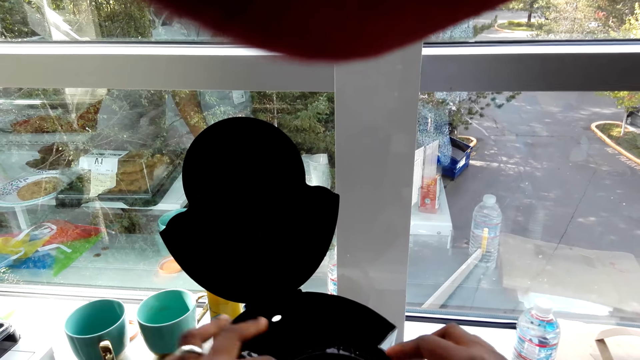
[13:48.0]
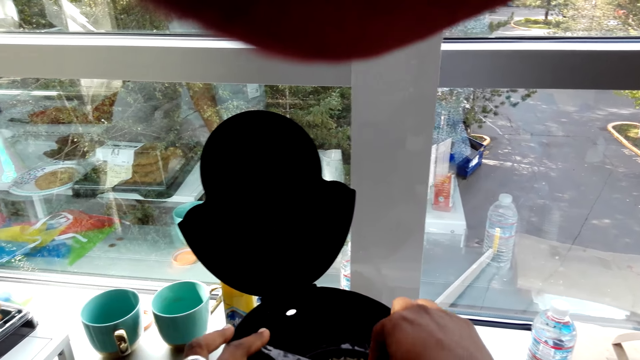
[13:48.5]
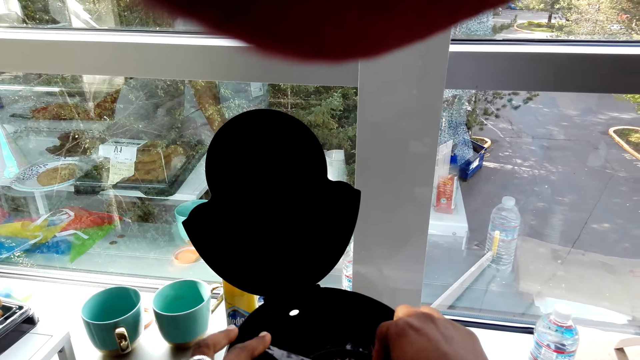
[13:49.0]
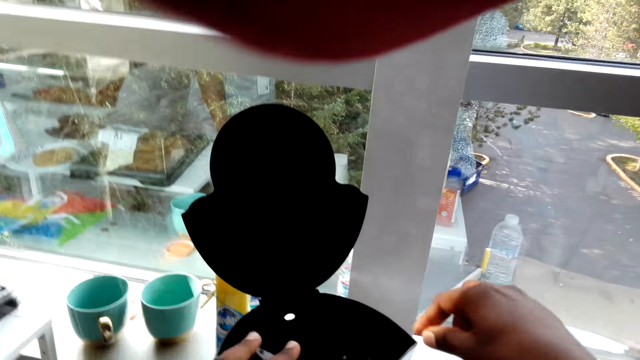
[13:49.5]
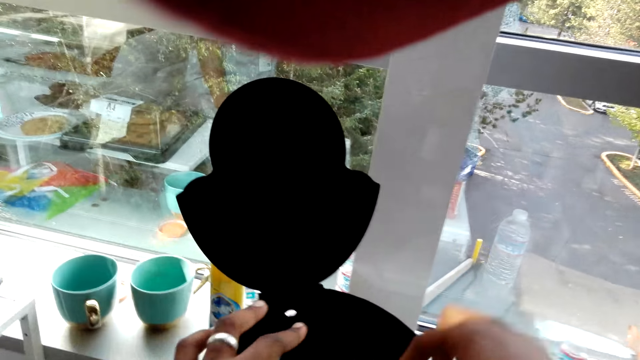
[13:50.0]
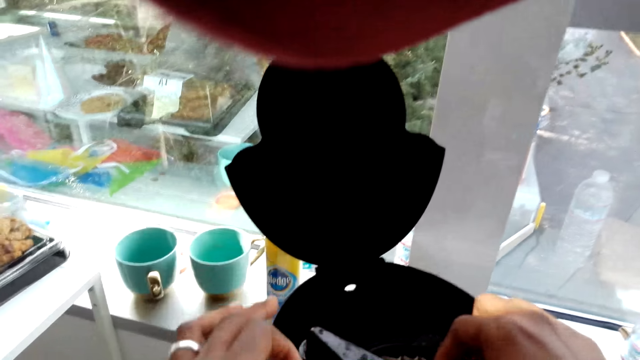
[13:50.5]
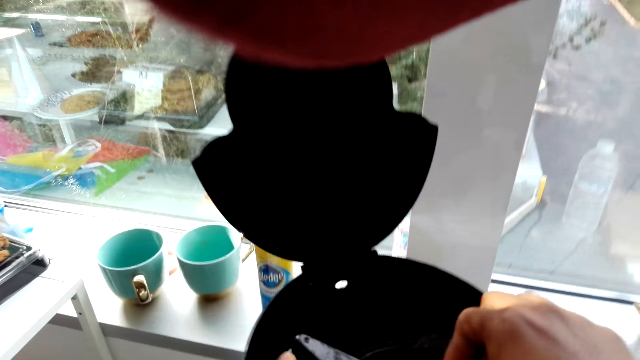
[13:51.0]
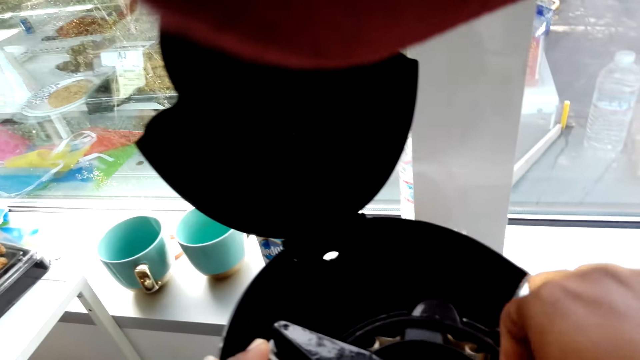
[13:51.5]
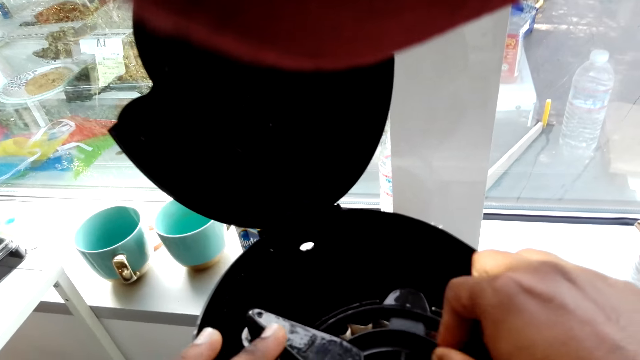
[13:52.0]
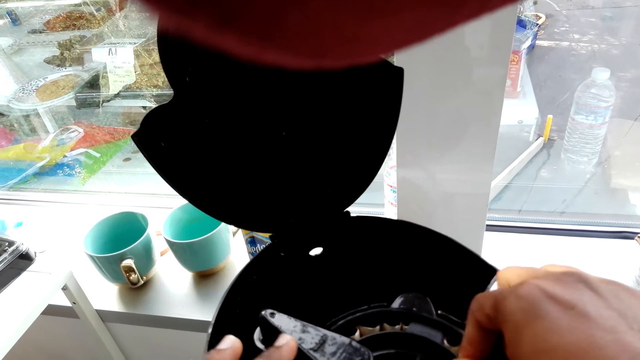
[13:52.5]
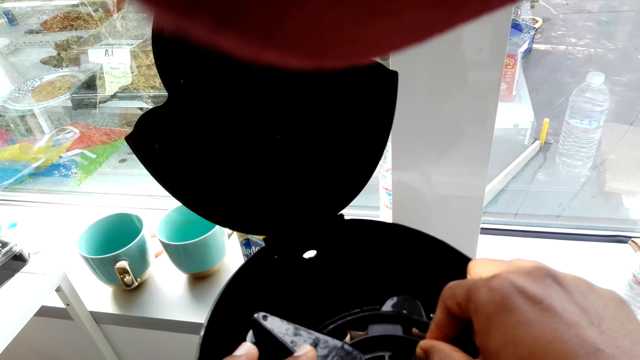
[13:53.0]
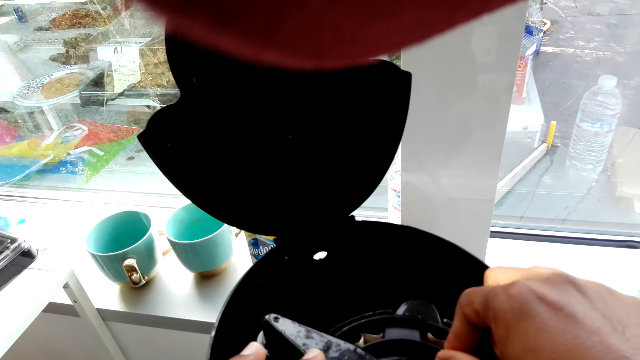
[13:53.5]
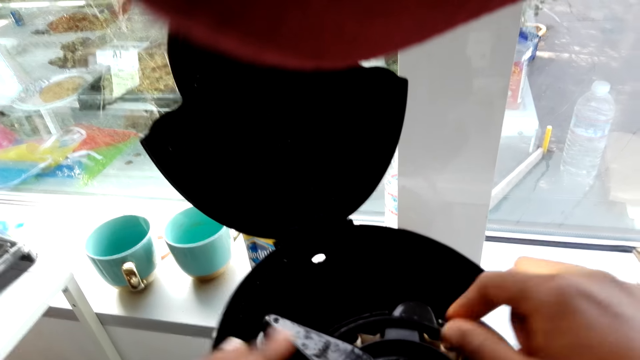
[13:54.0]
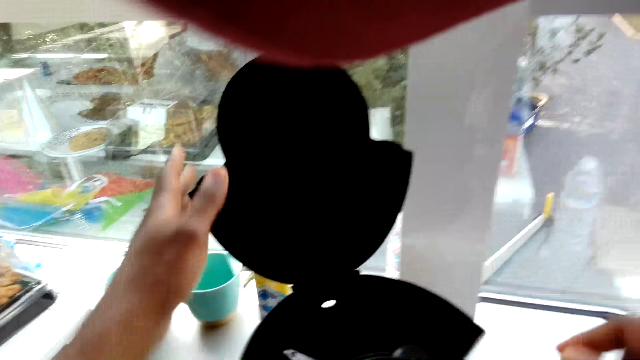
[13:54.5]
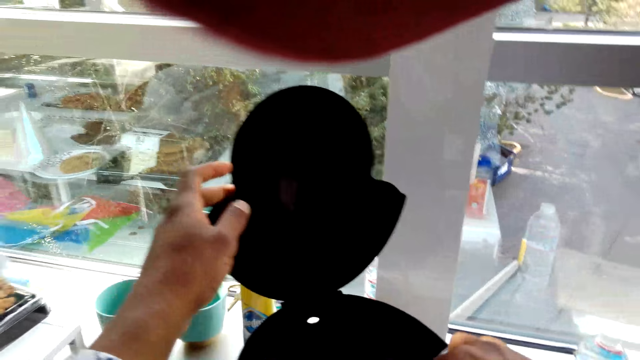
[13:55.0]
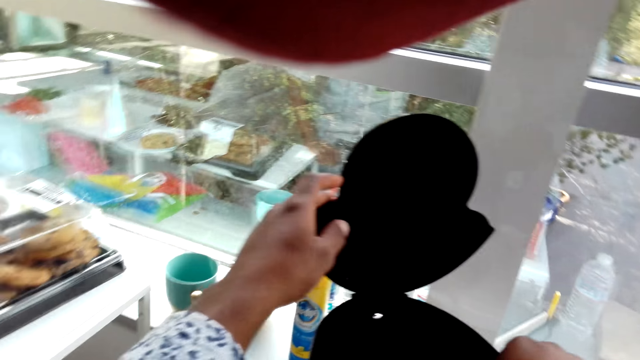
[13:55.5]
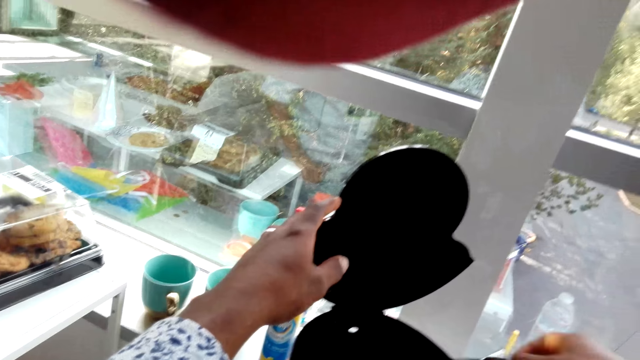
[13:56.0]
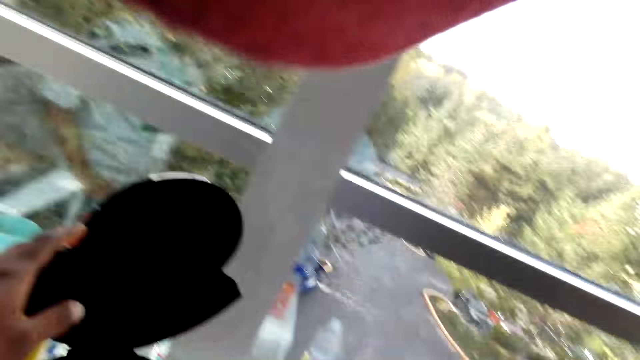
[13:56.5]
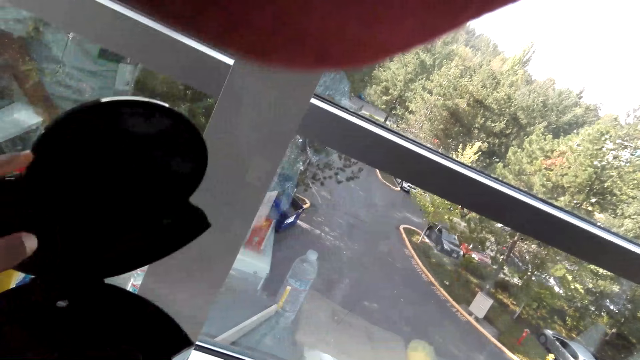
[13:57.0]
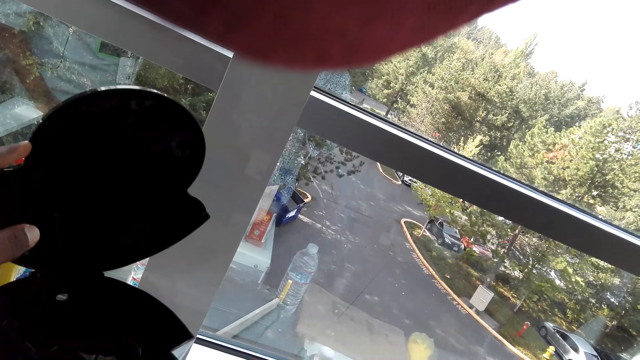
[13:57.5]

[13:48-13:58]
The camera wearer fixes the coffee maker machine. They touch the jug. They close the coffee maker machine.

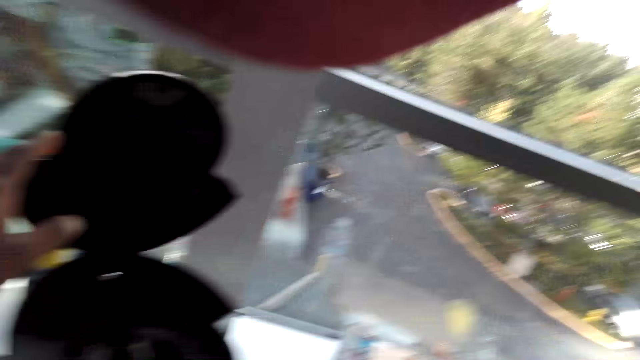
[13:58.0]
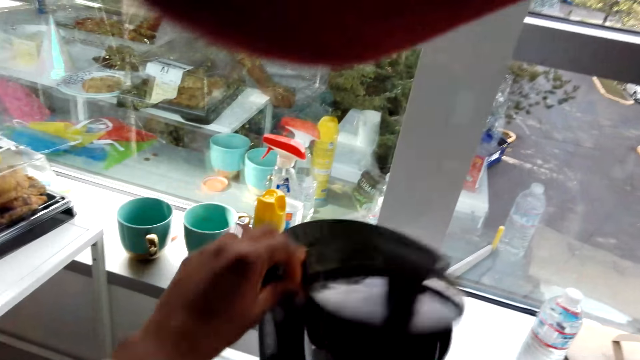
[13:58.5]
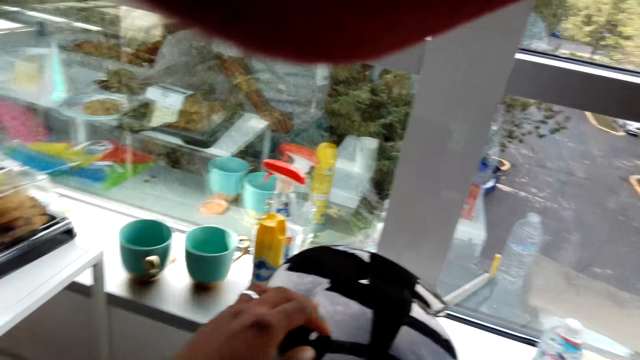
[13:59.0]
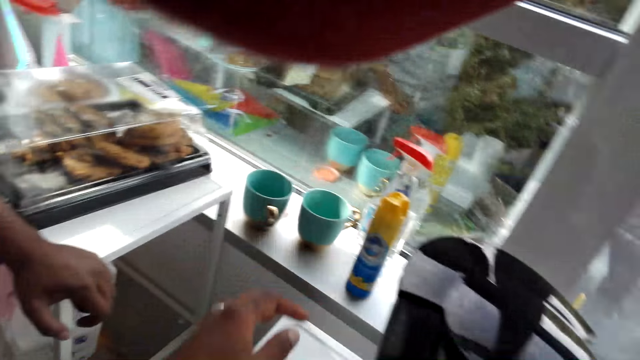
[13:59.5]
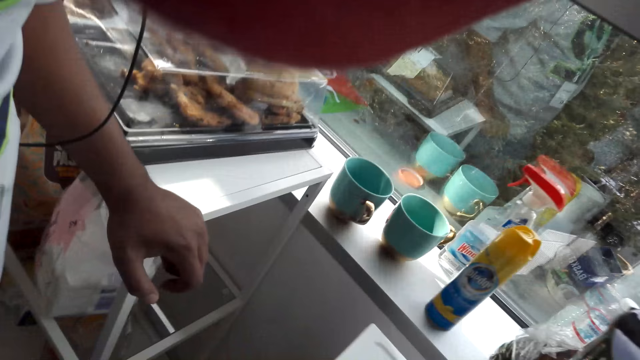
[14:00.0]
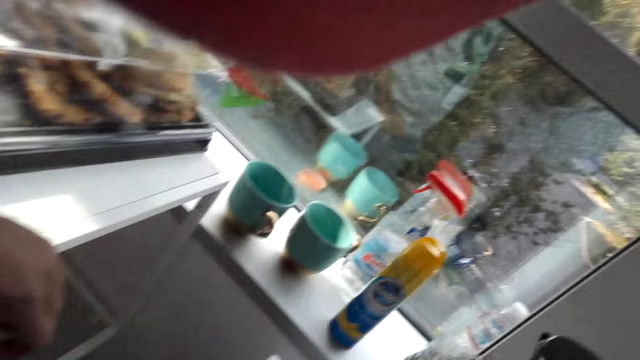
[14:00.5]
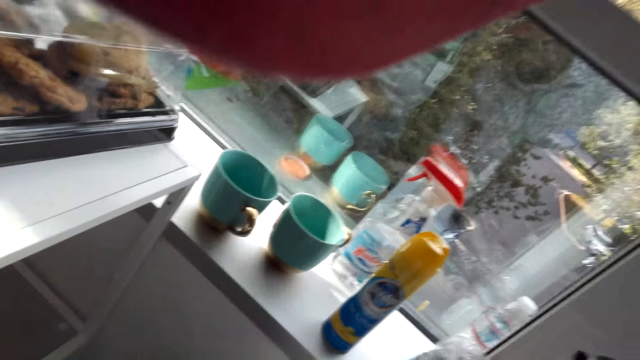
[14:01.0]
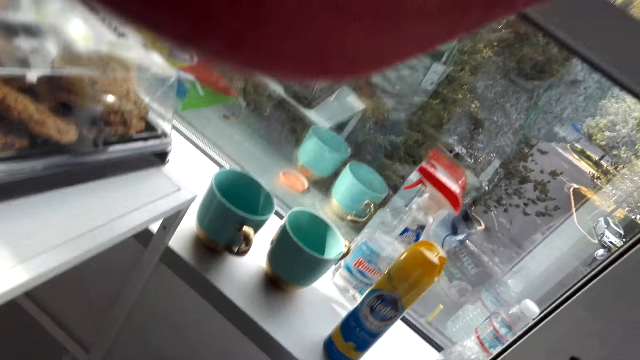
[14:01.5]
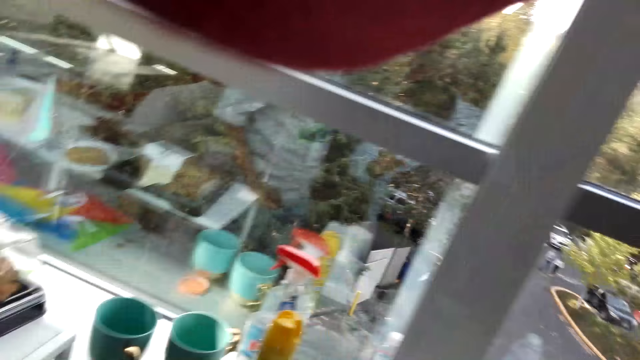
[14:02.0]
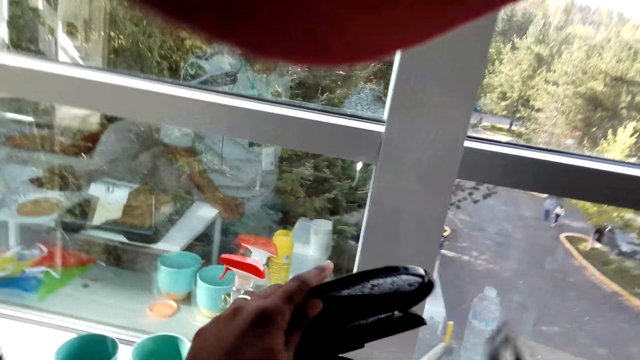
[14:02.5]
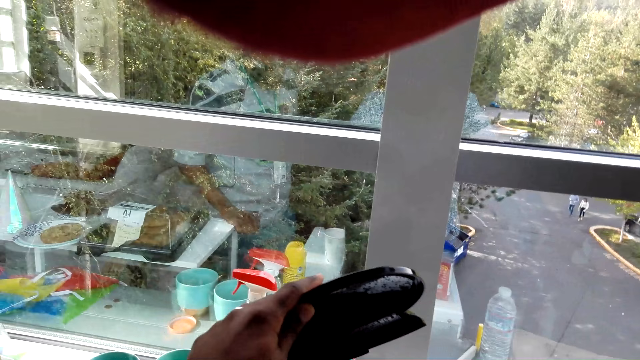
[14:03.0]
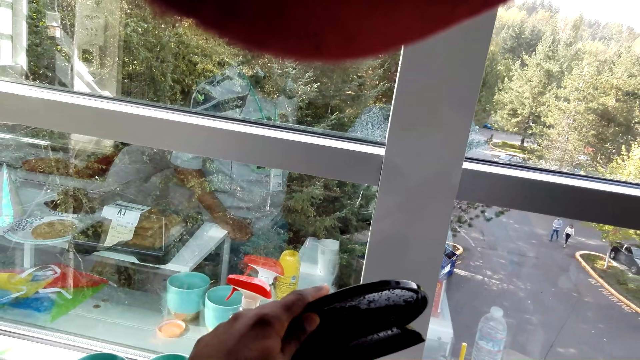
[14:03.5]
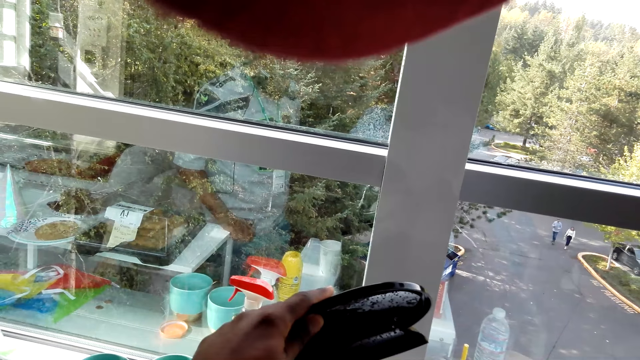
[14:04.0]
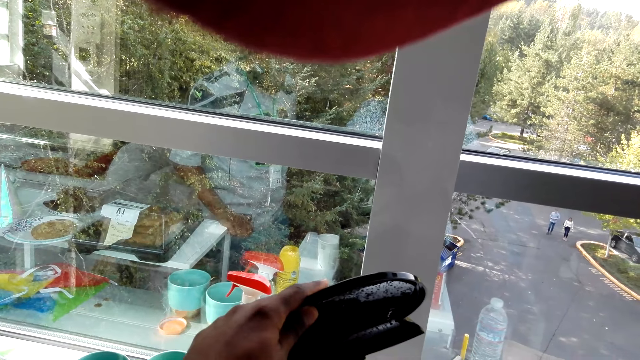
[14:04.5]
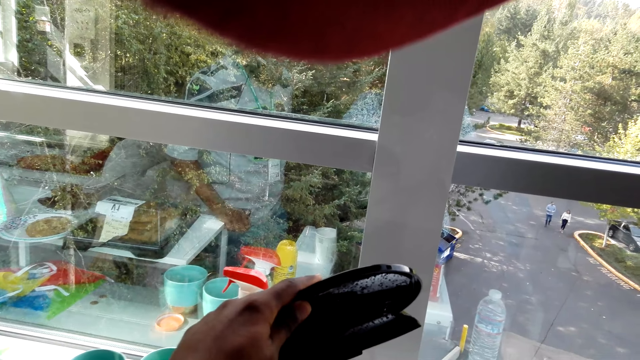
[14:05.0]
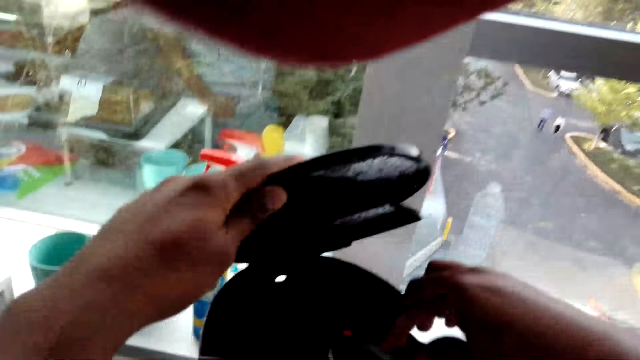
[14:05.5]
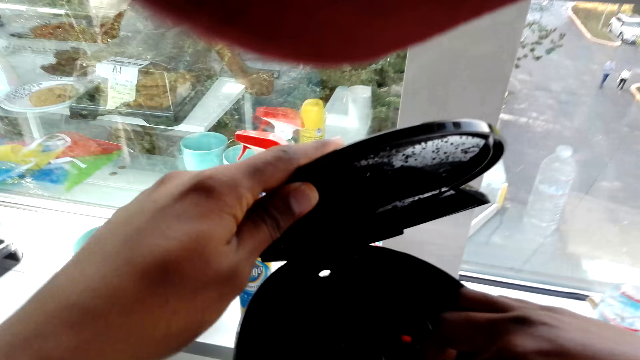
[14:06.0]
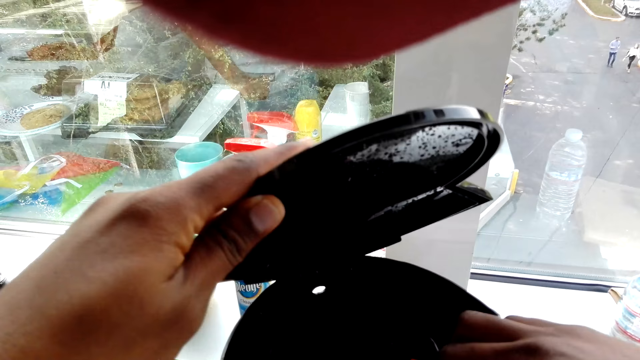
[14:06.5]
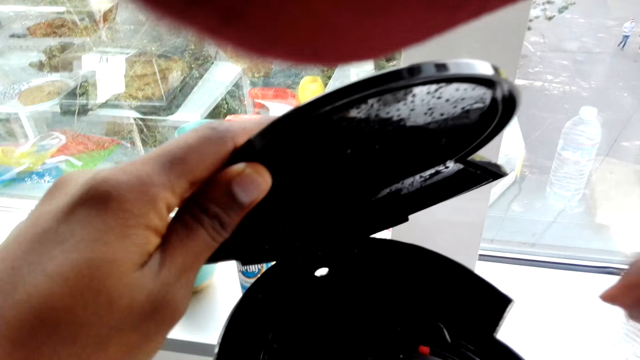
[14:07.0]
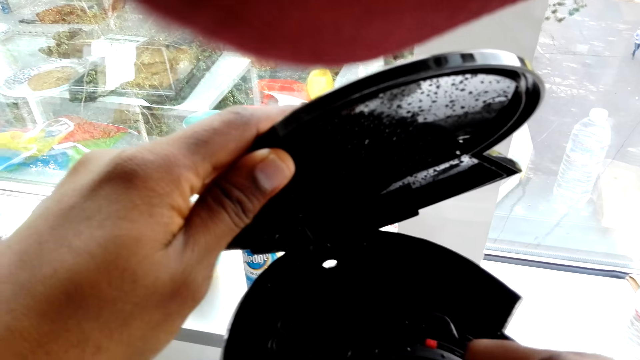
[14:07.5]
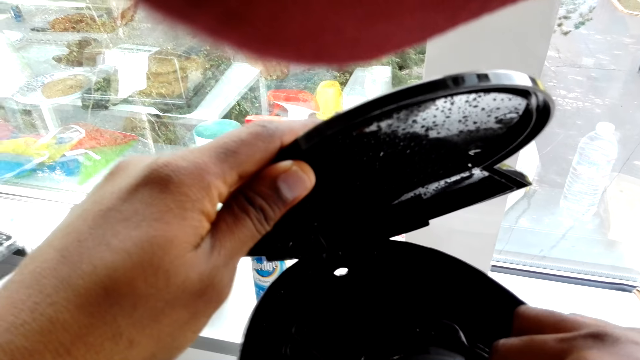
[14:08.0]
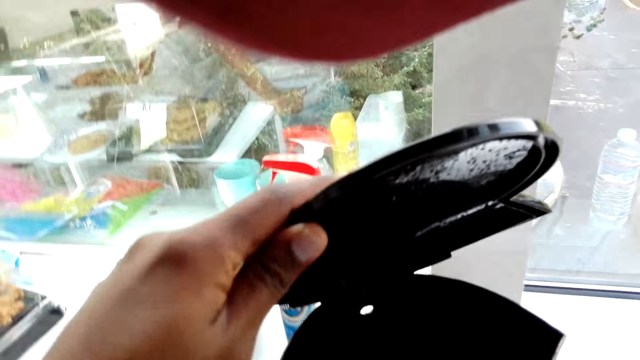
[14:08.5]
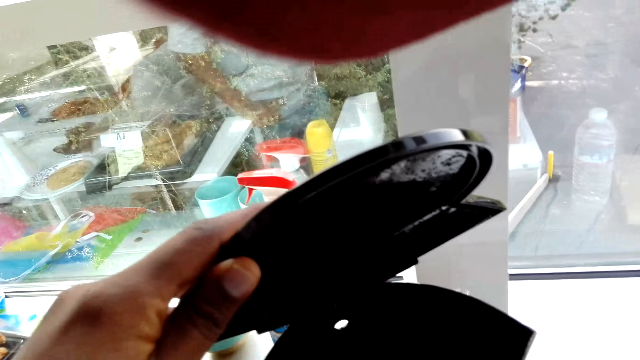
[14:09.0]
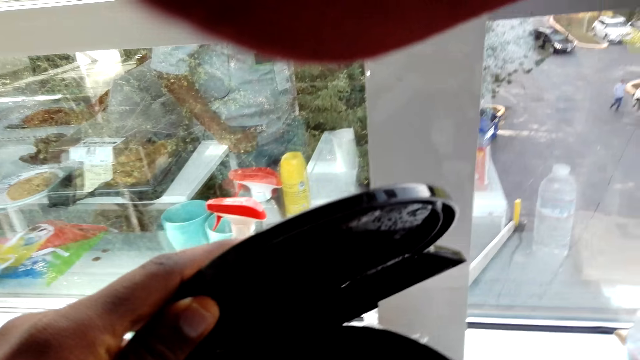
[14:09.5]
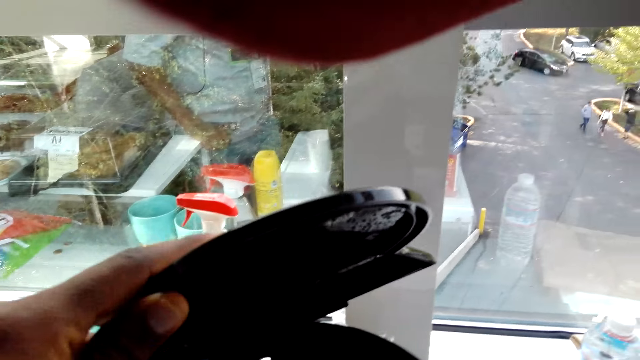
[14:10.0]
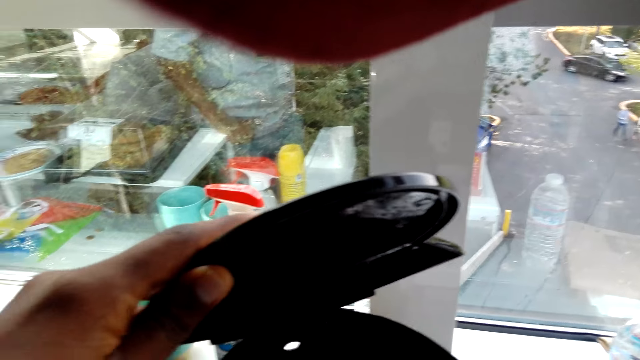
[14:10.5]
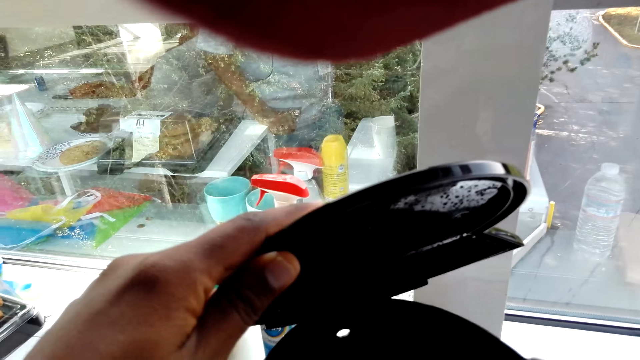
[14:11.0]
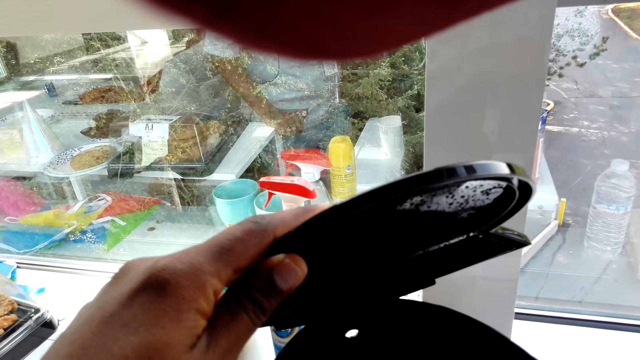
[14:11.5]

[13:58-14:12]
The camera wearer closes the jug. They open the jug. They open the coffee maker machine. They fix the coffee maker machine.
